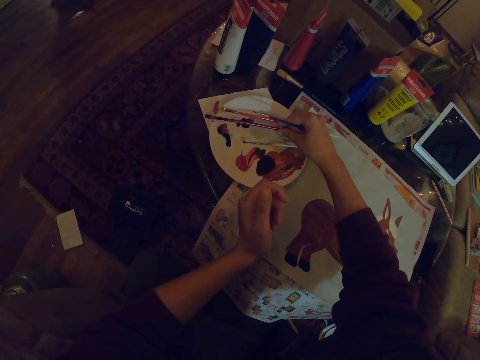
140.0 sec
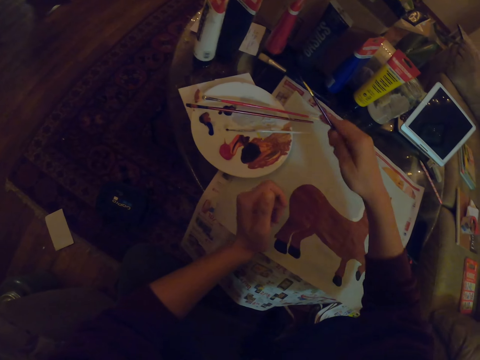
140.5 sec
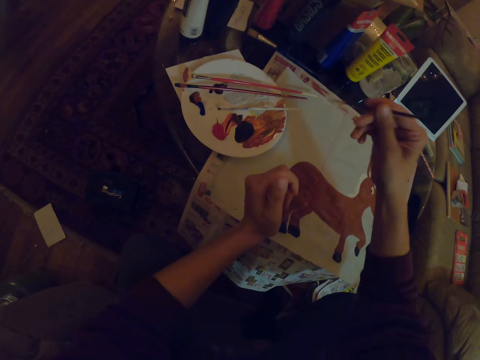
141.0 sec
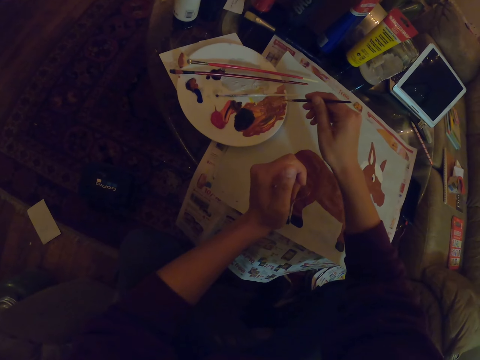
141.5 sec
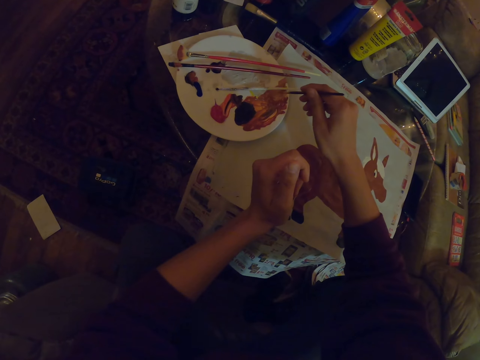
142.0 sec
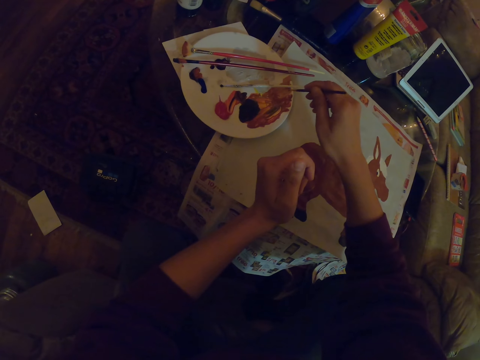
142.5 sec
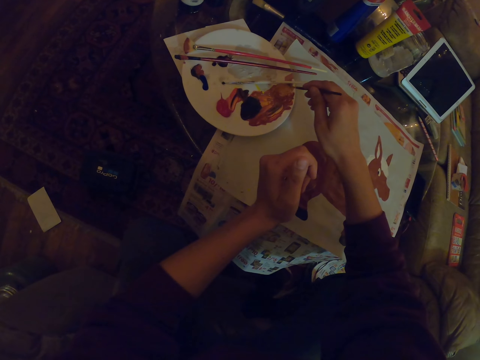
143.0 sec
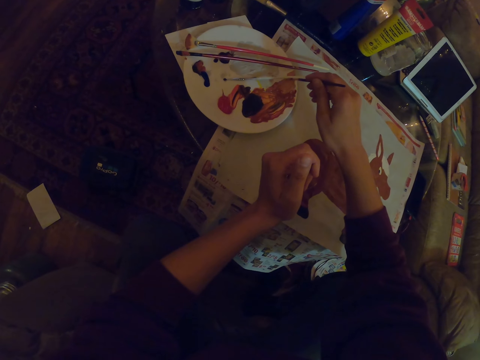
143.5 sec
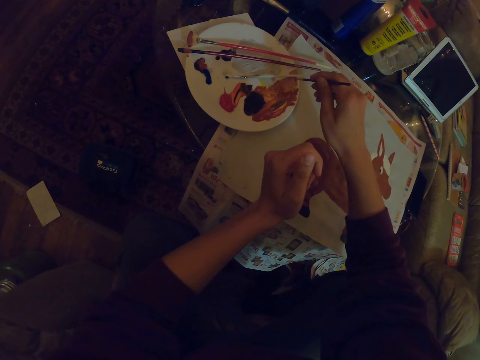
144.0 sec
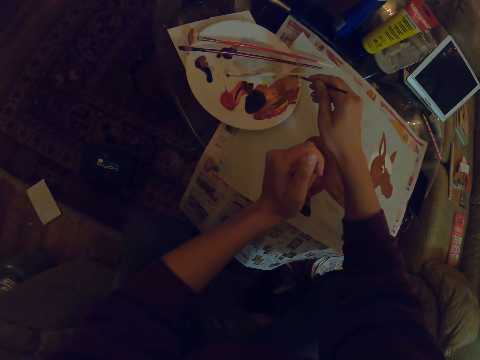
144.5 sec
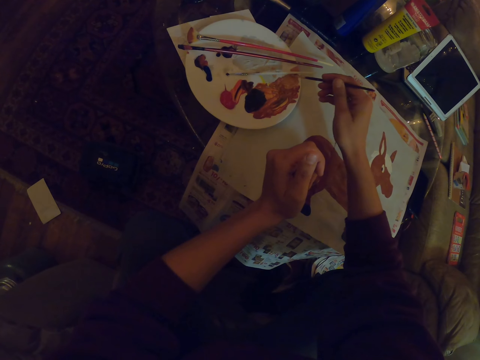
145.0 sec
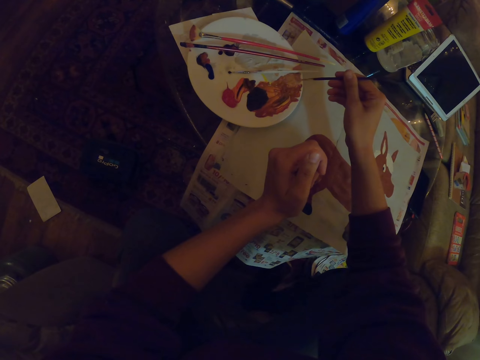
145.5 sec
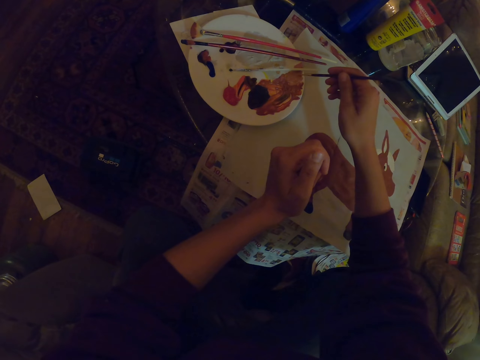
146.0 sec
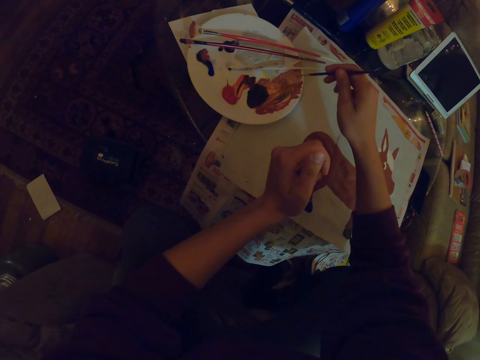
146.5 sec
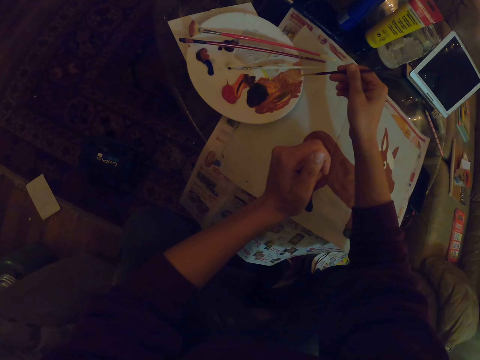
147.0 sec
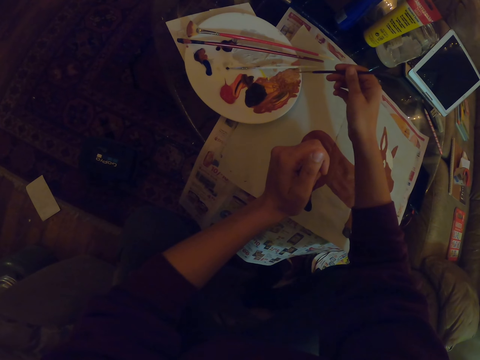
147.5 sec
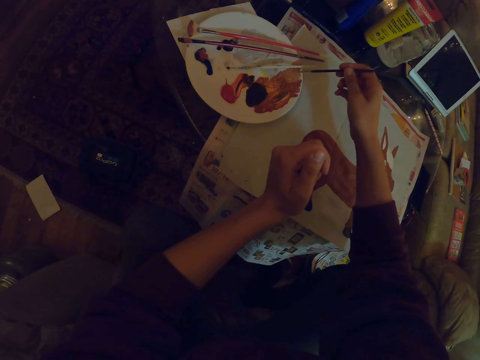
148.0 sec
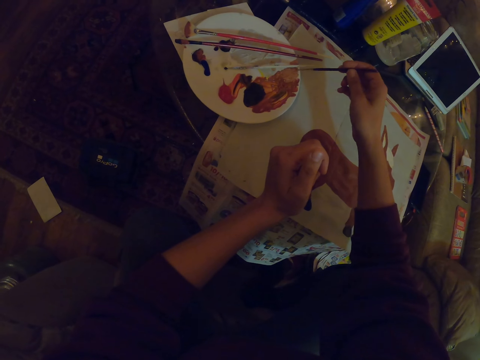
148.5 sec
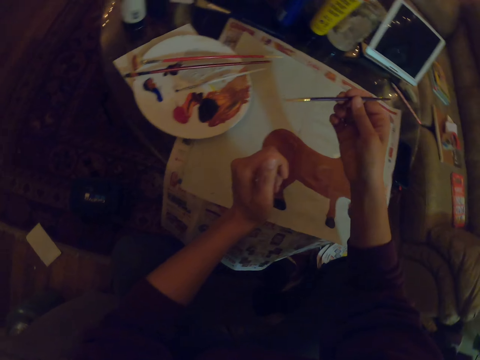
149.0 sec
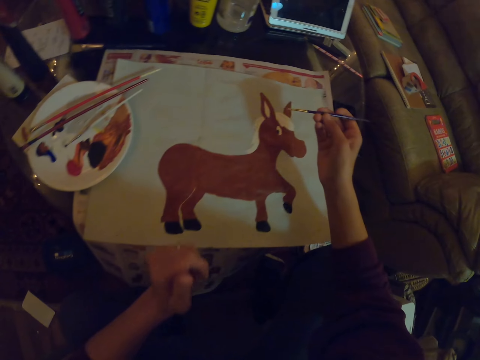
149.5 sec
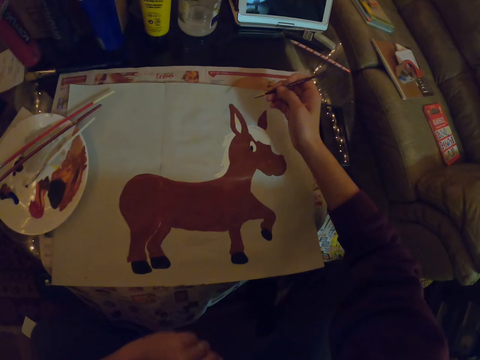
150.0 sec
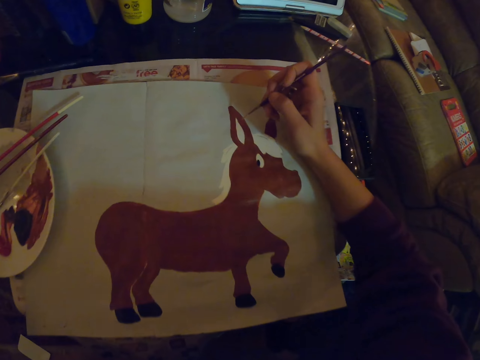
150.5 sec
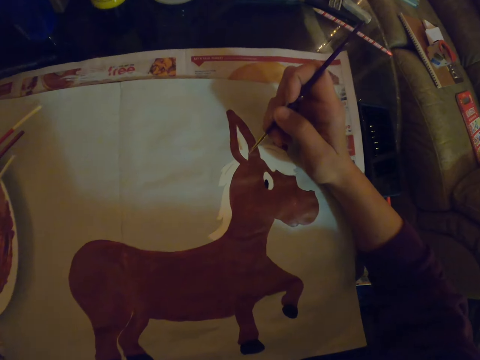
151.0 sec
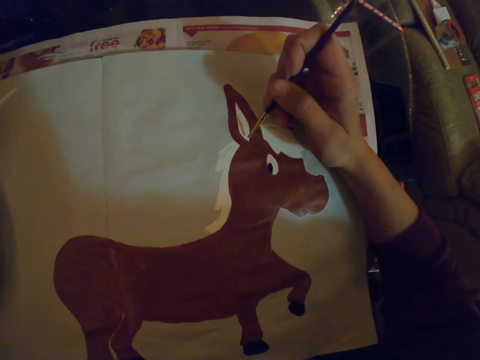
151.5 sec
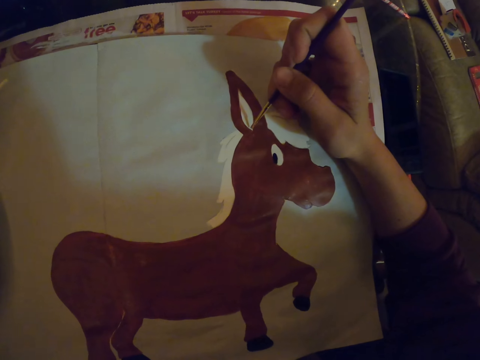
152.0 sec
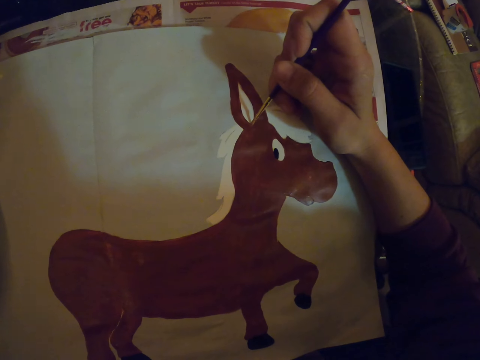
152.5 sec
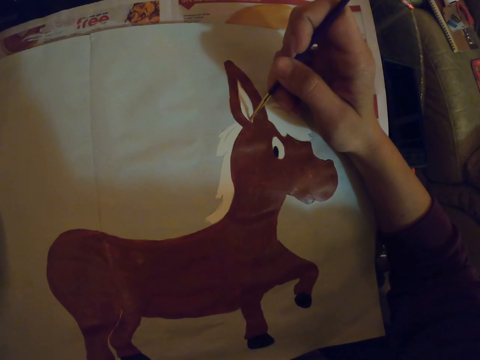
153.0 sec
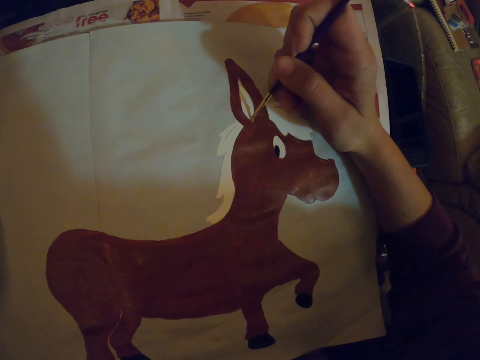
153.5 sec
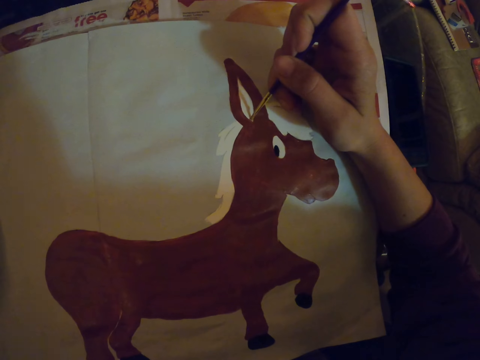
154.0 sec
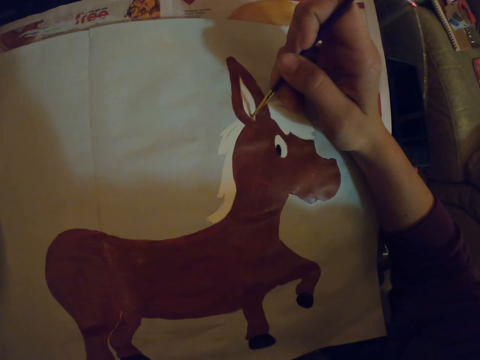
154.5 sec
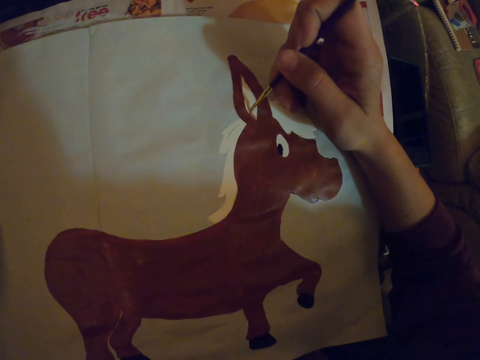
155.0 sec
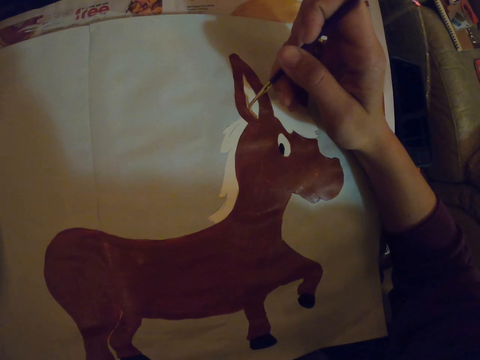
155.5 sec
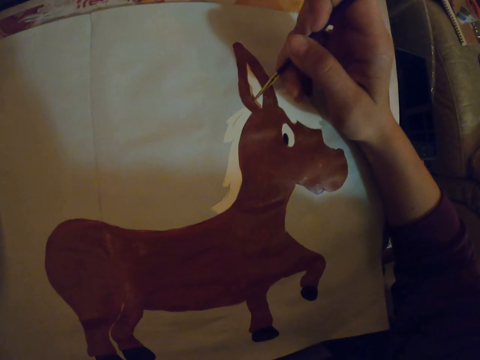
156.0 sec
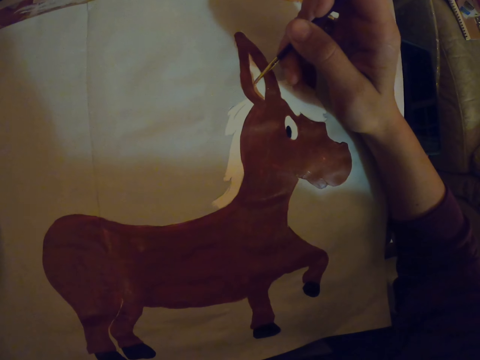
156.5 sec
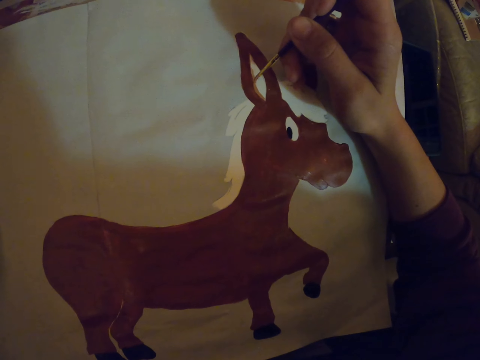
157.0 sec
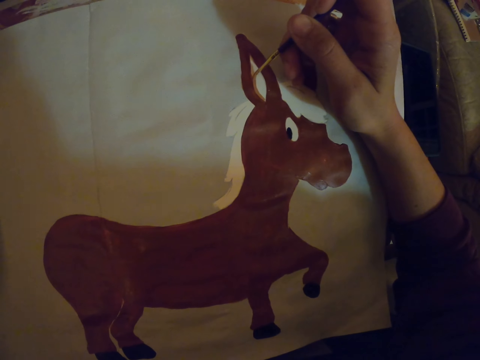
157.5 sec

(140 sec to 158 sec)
The camera wearer places a paint brush on the bowl. They take a paint from the bowl. They paint on a paper with a painting brush.

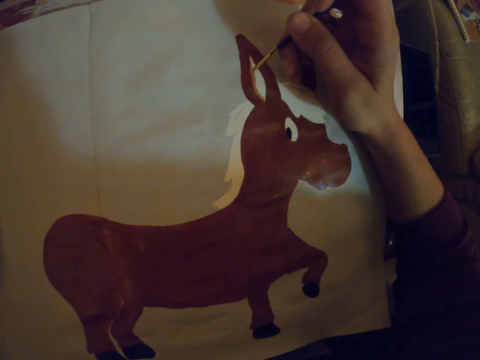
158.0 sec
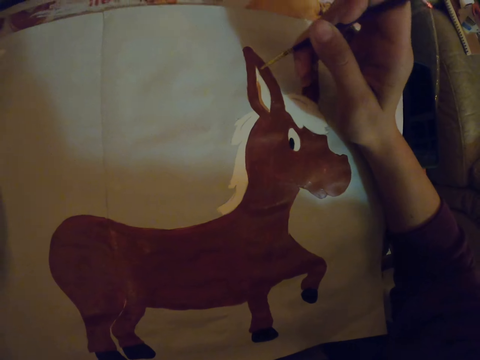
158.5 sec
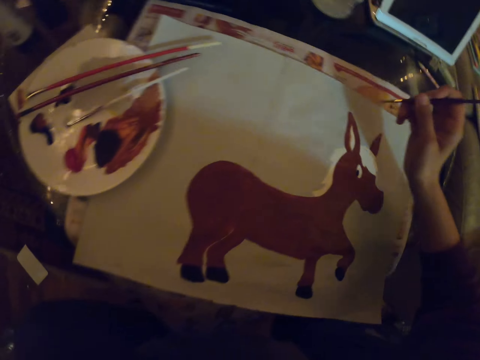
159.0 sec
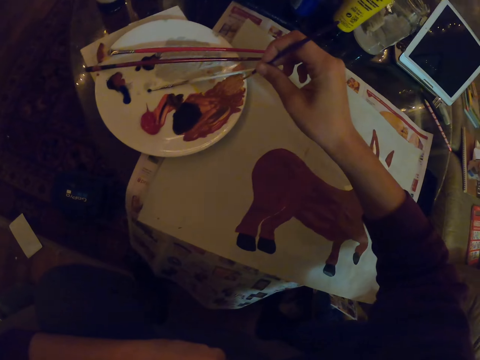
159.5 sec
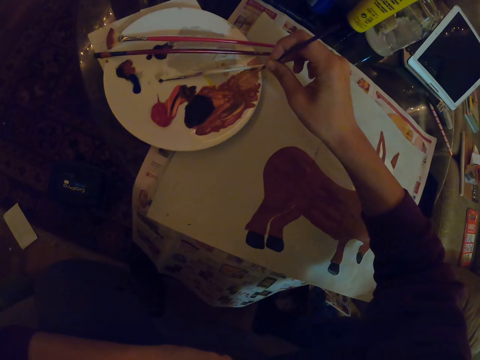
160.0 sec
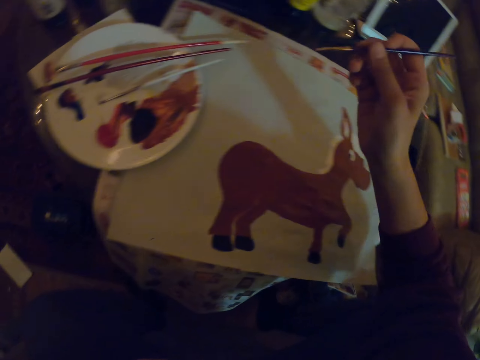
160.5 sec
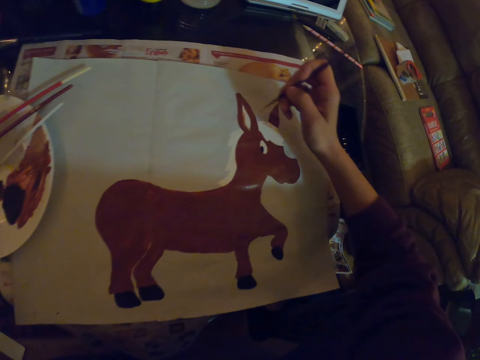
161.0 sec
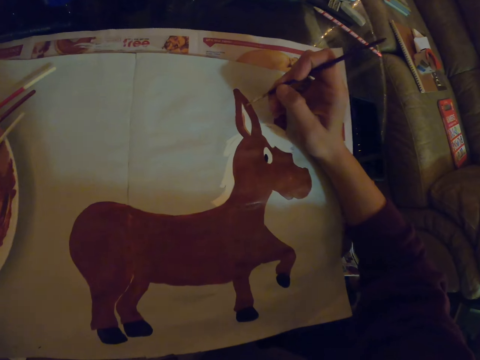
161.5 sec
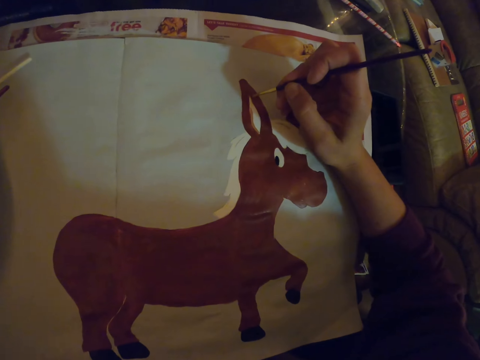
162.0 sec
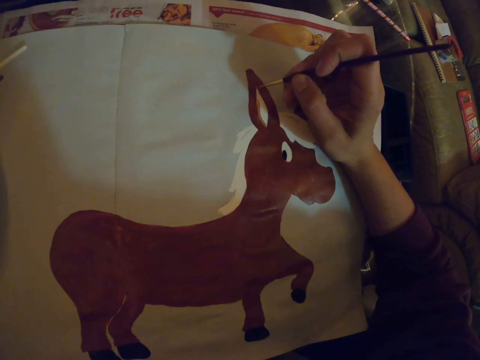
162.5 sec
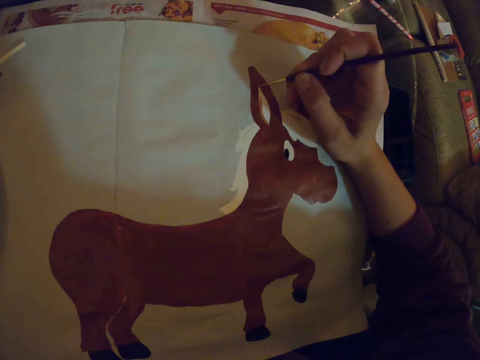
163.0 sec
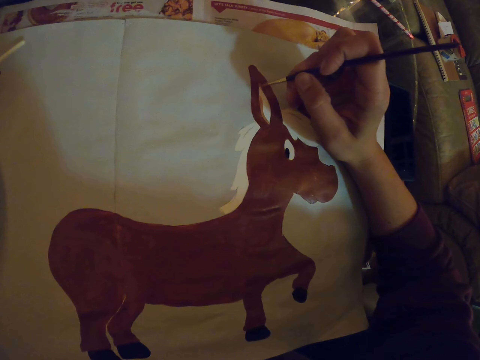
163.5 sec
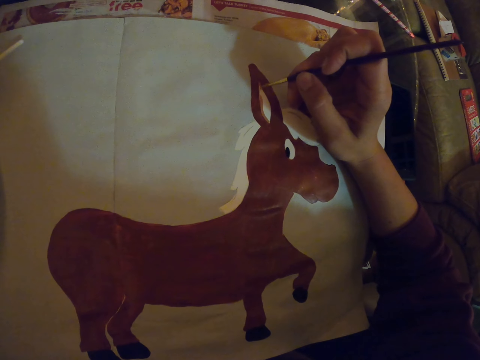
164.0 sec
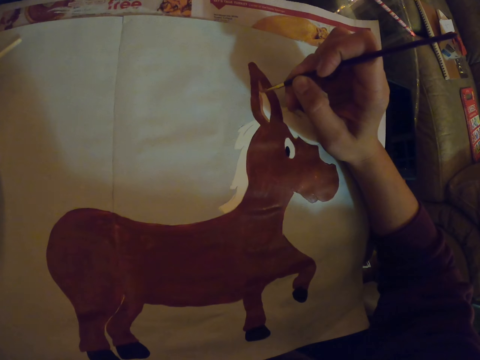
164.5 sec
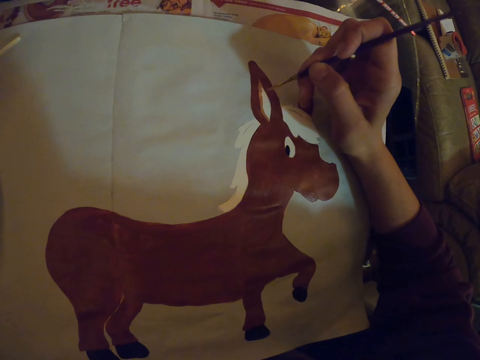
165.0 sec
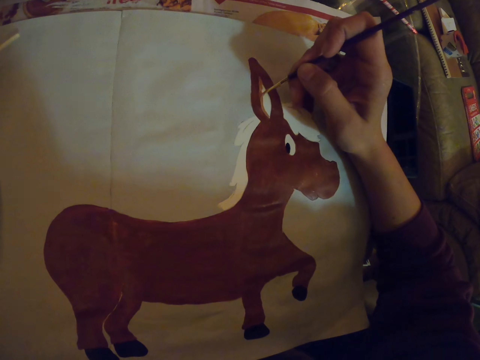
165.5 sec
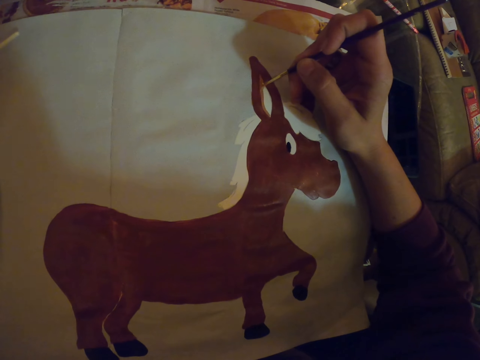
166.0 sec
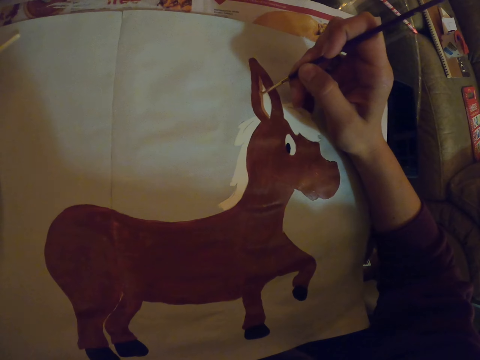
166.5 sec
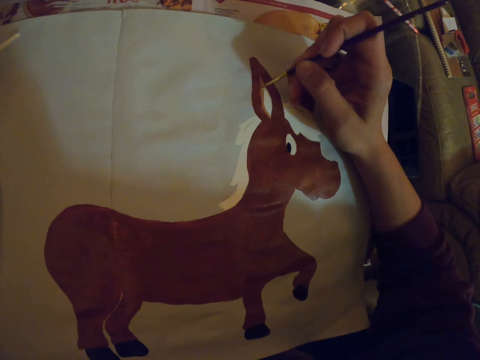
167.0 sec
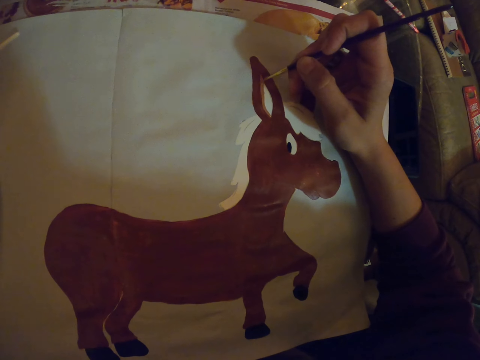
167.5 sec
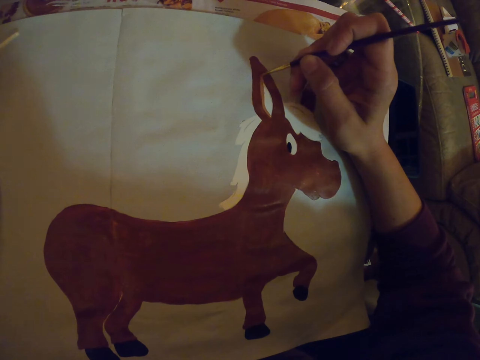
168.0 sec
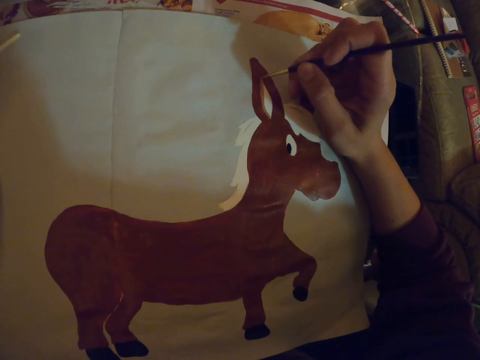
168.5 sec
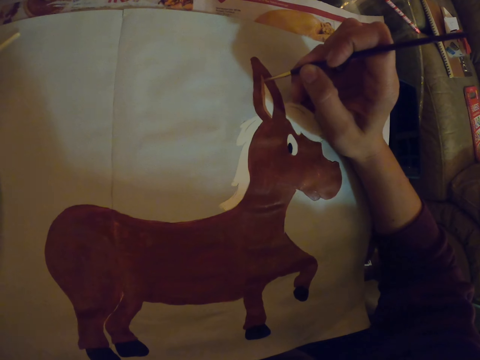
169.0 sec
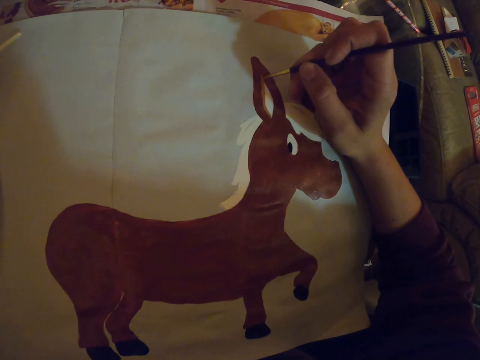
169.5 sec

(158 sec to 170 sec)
The camera wearer takes the paint brush in the plate. They take a paint from a bowl. They paint on a paper with a painting brush. They paint the drawing with the paint brush.
